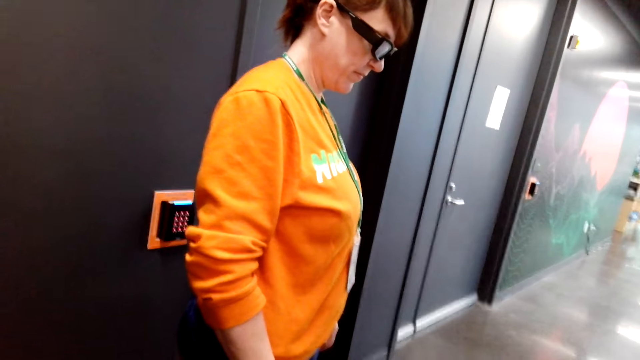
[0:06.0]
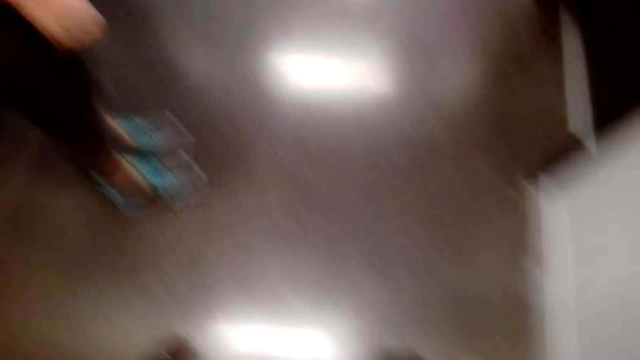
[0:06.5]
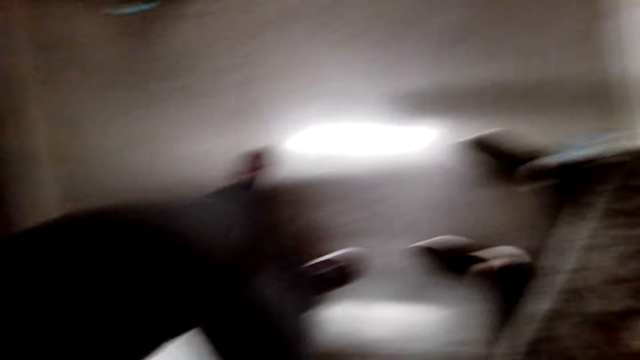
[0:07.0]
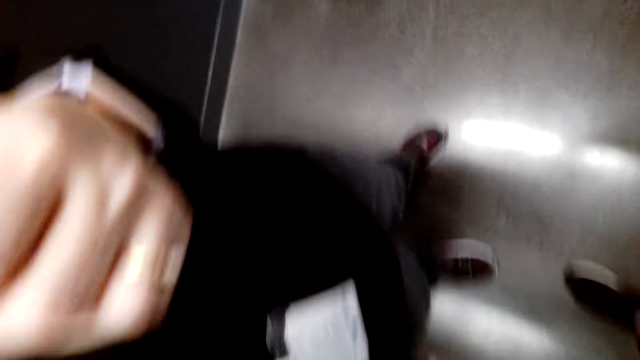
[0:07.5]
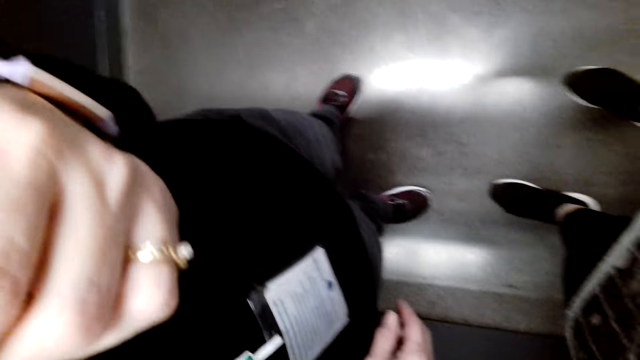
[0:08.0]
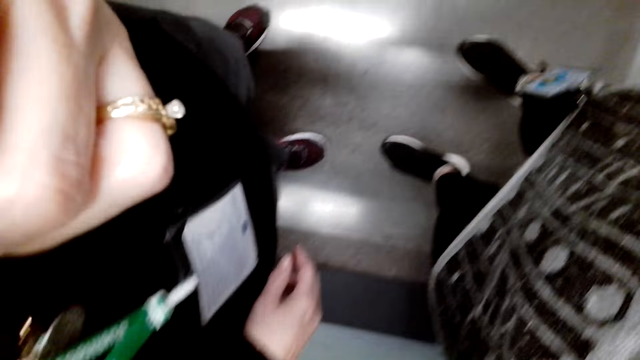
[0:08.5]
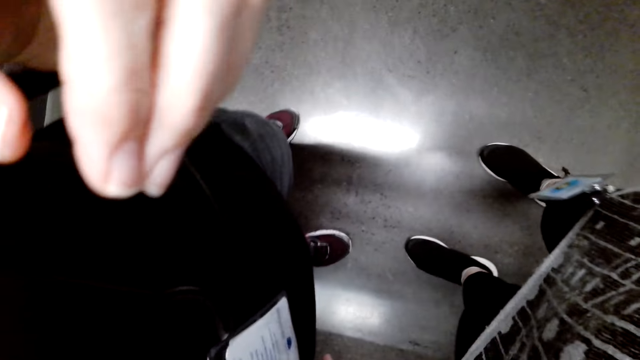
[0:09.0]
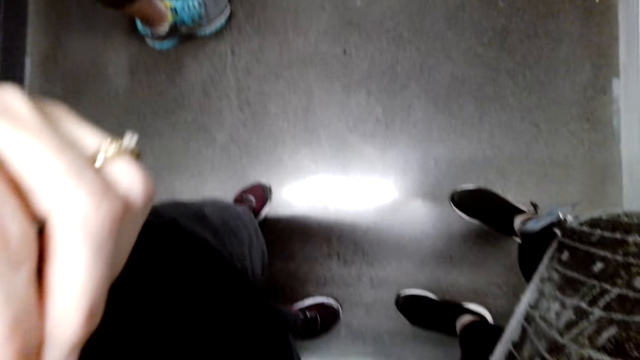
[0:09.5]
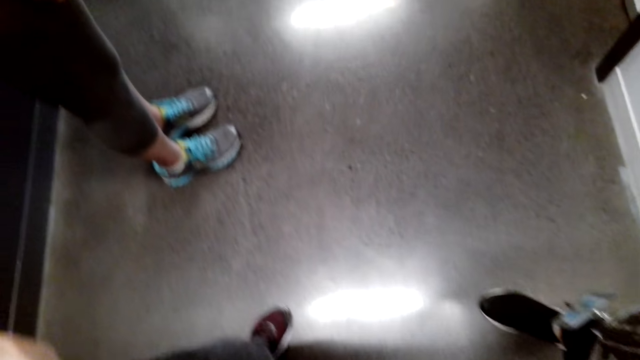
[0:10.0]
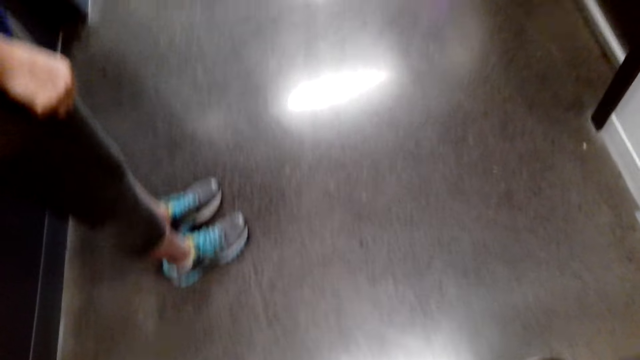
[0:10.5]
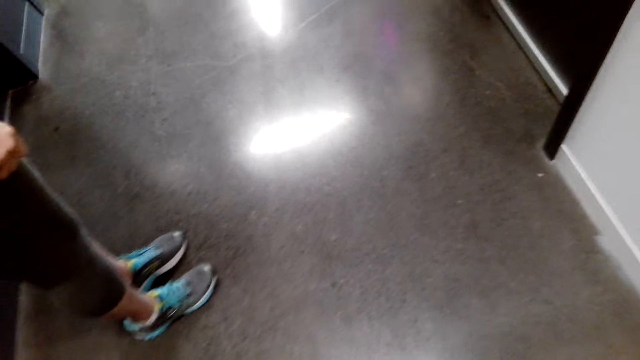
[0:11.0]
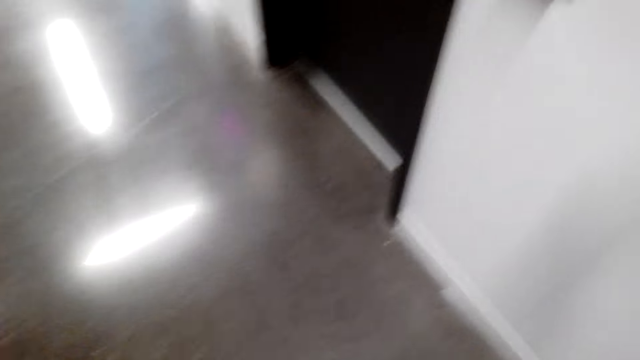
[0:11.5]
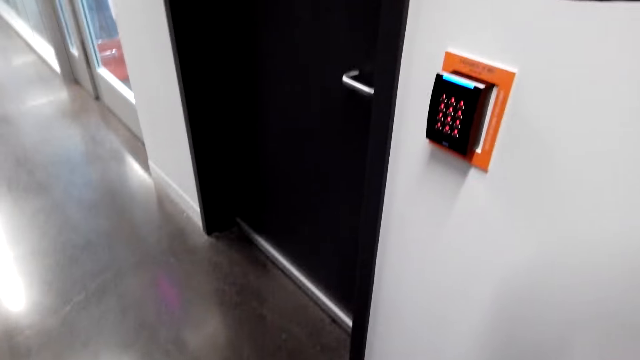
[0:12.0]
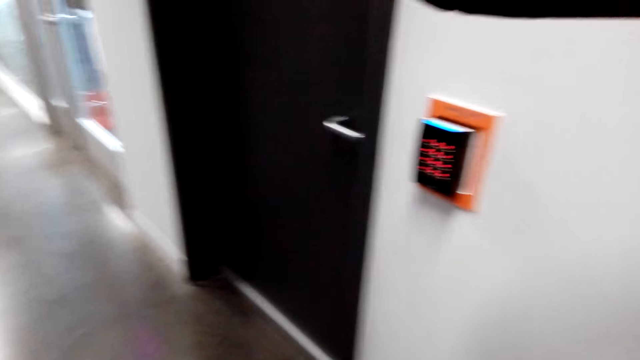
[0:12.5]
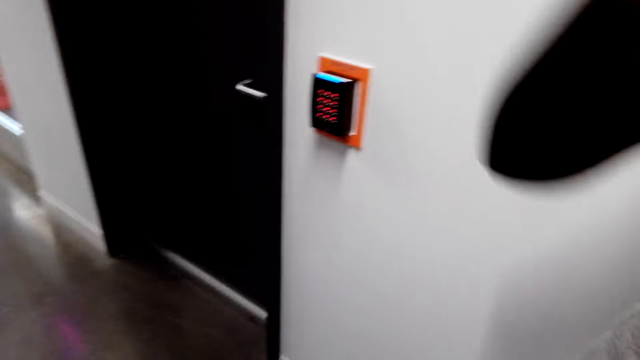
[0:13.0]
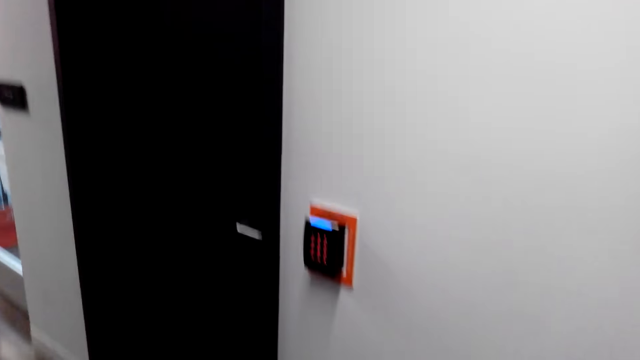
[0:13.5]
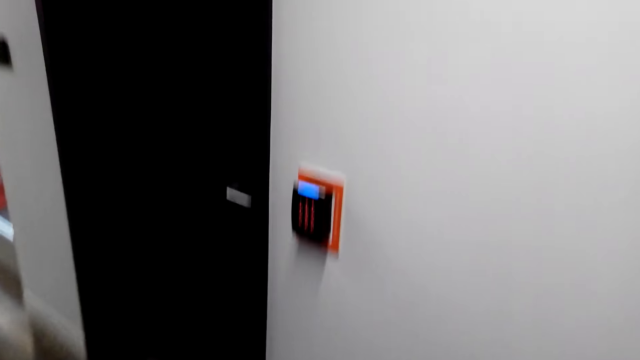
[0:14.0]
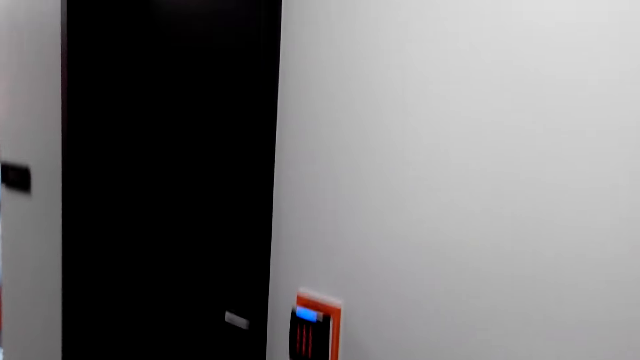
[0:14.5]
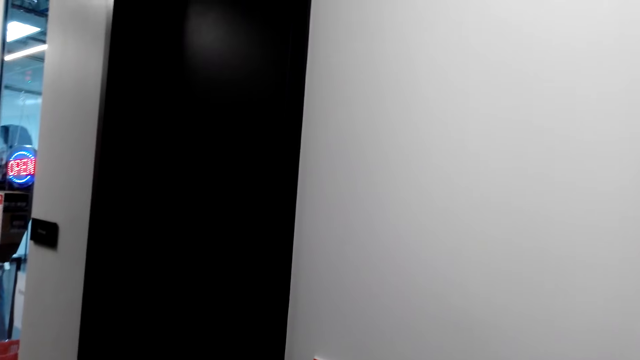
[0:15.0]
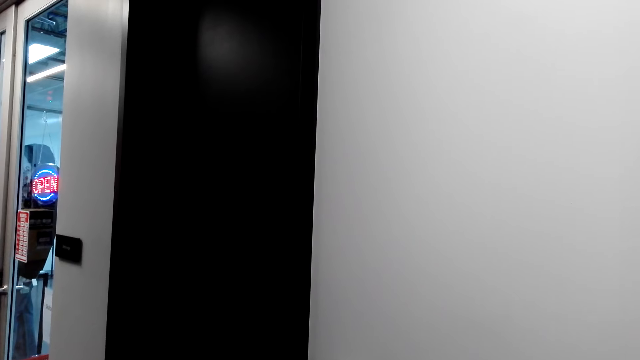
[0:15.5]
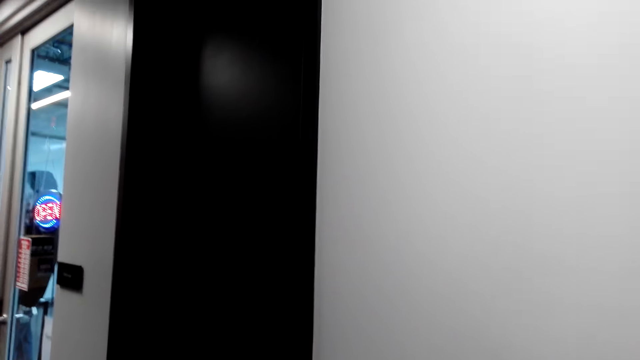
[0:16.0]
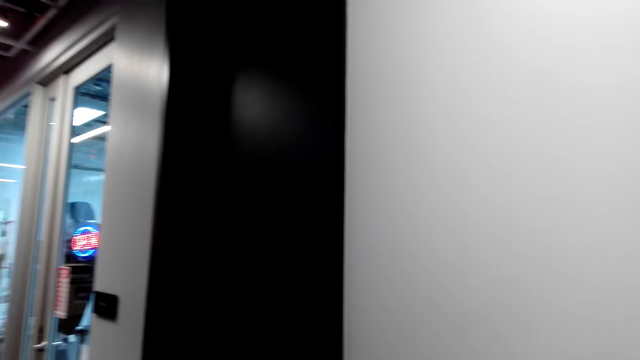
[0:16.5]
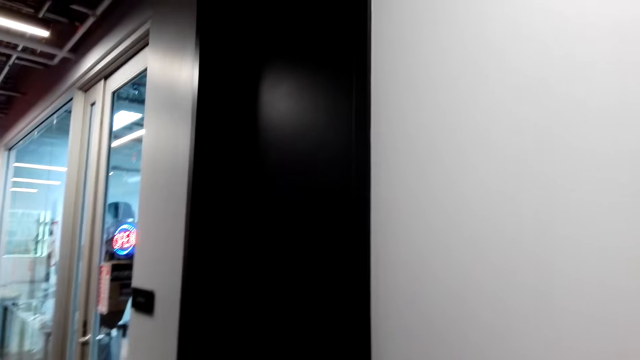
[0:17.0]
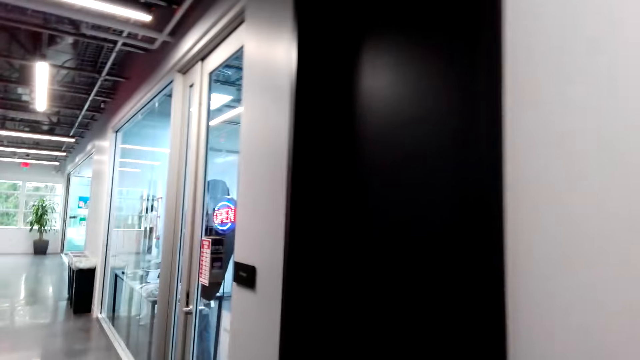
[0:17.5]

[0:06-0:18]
The camera wearer converses. They look around the building. A man appears. The camera wearer adjusts the camera. They converse.

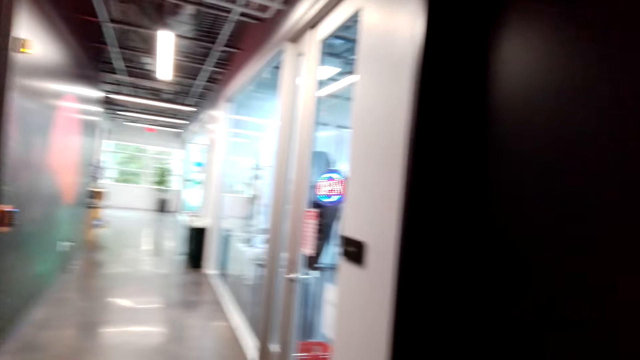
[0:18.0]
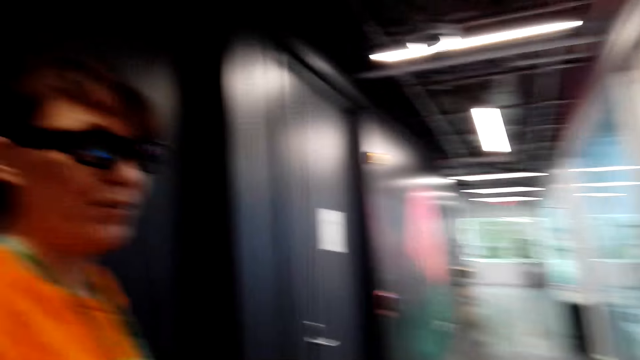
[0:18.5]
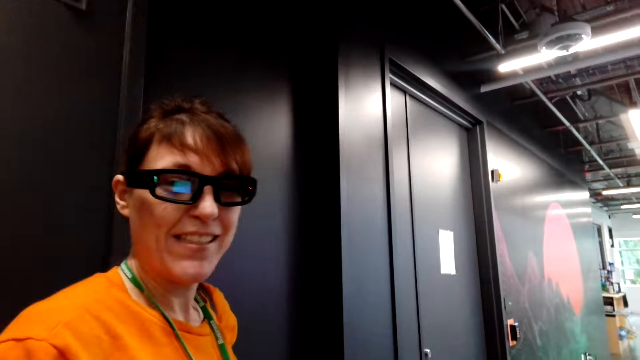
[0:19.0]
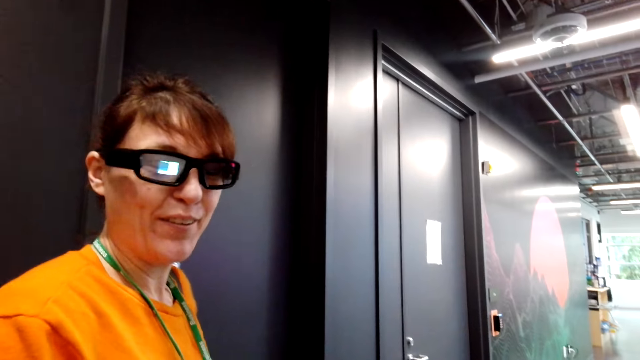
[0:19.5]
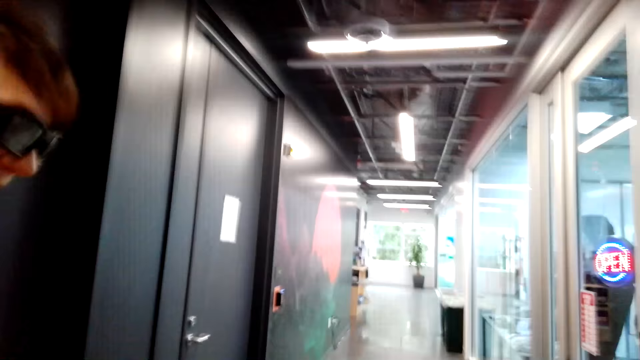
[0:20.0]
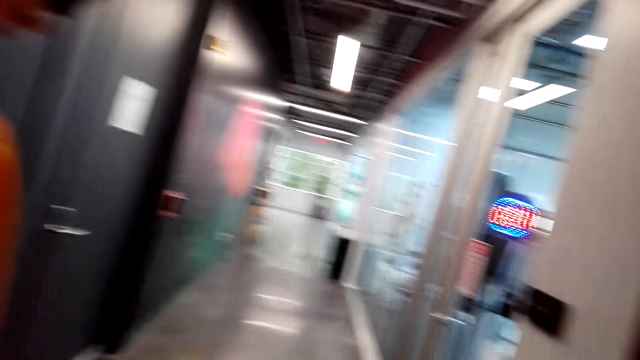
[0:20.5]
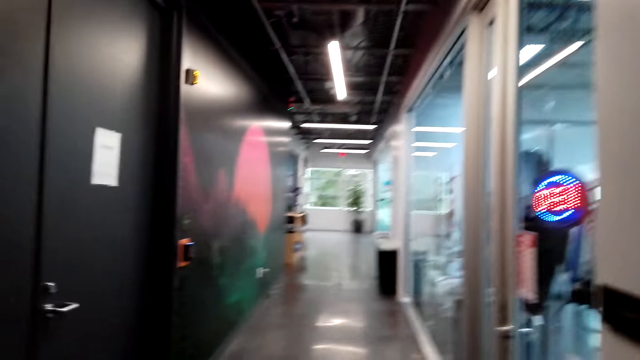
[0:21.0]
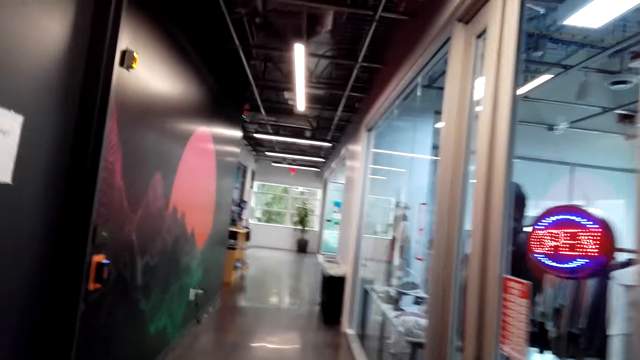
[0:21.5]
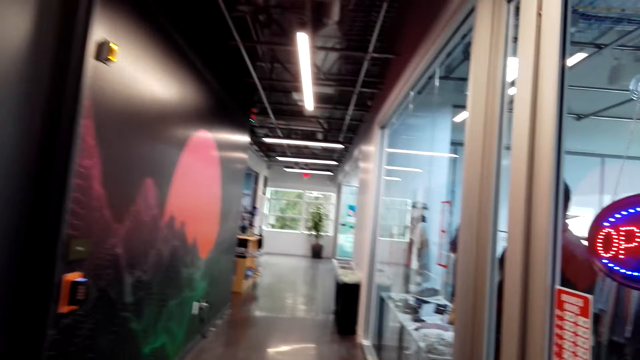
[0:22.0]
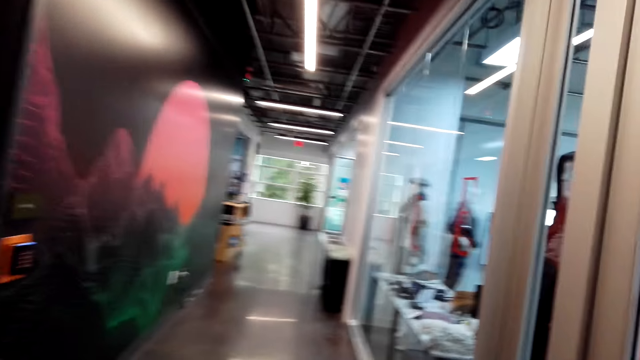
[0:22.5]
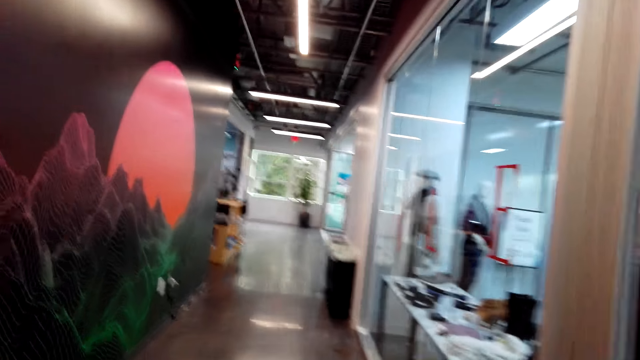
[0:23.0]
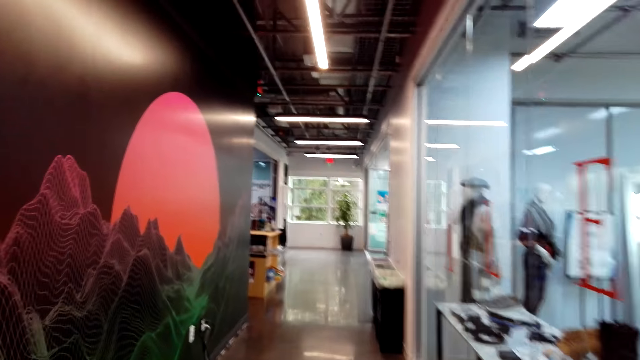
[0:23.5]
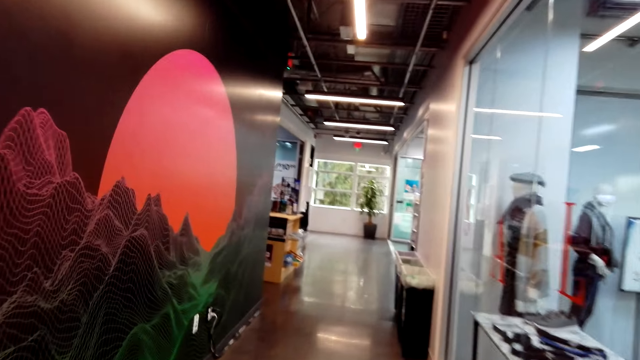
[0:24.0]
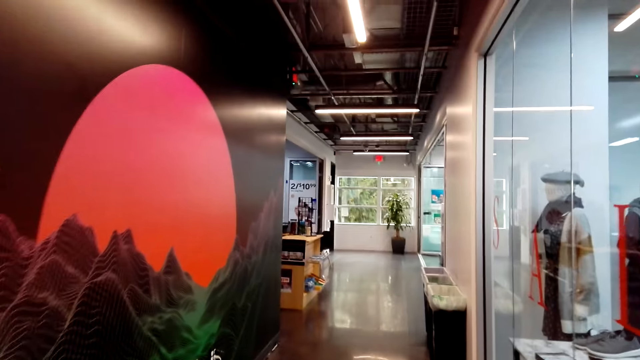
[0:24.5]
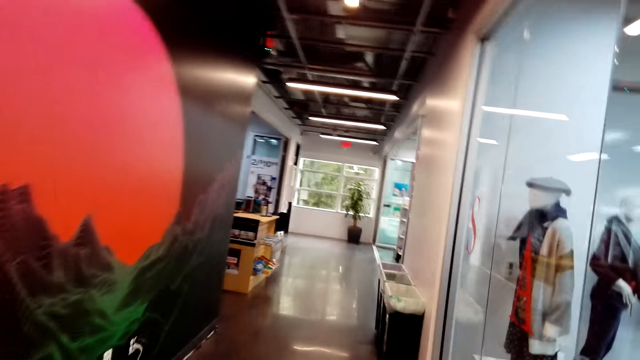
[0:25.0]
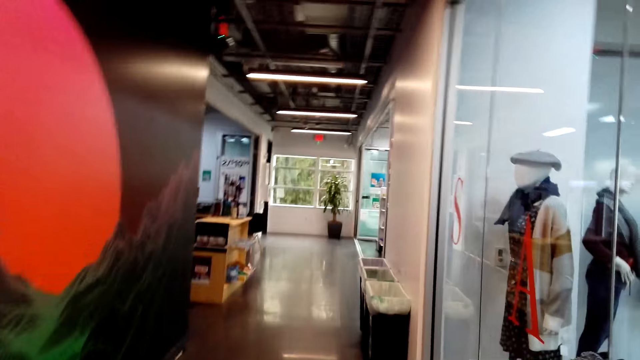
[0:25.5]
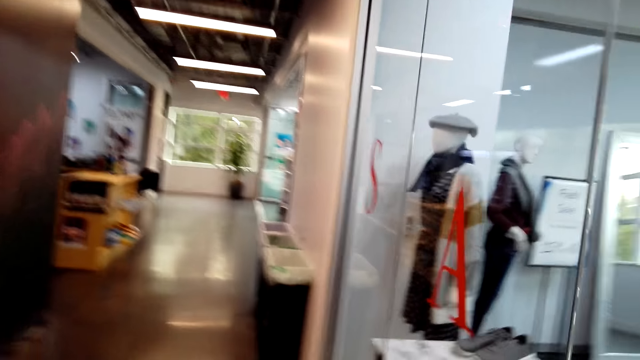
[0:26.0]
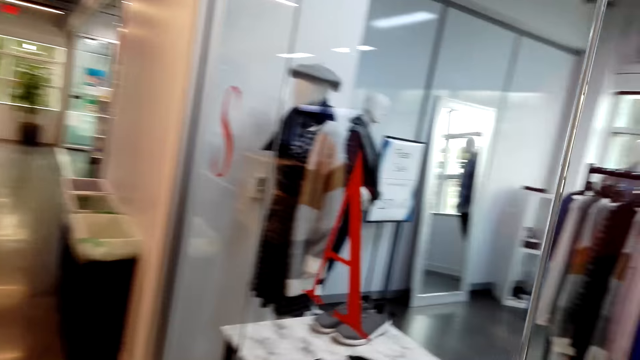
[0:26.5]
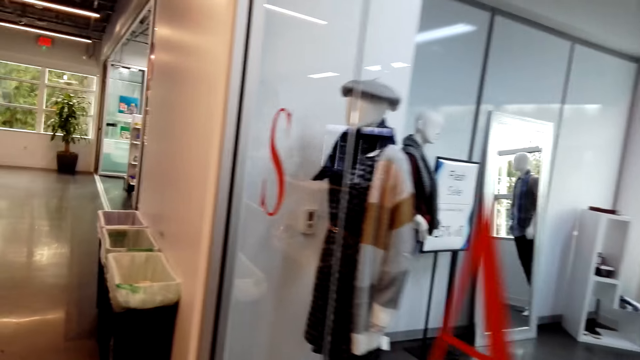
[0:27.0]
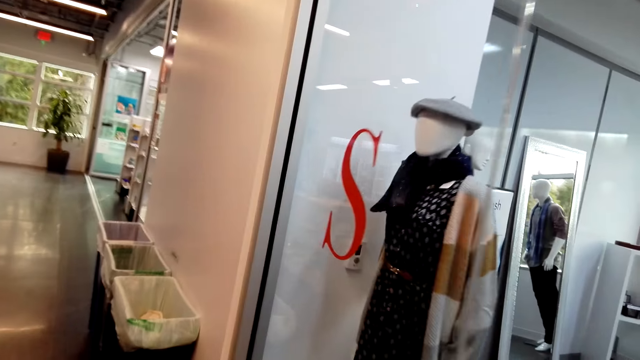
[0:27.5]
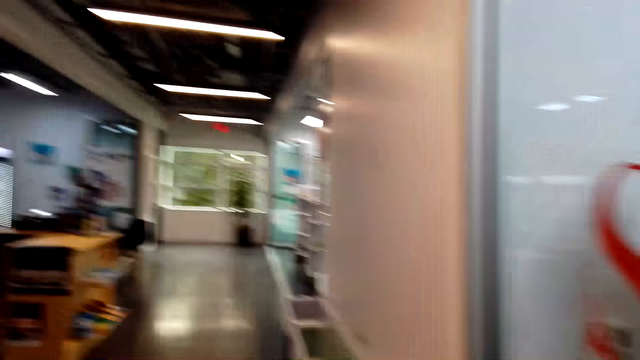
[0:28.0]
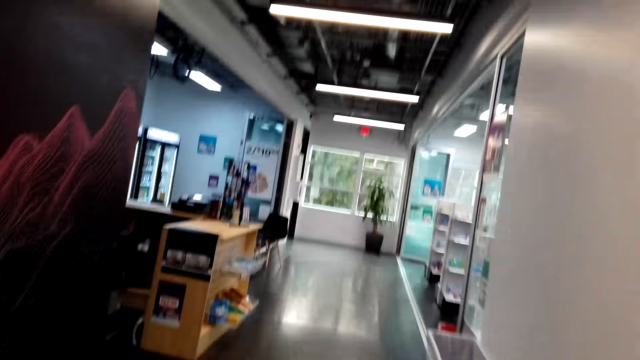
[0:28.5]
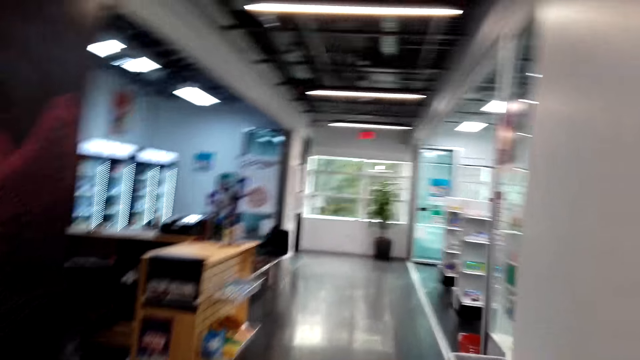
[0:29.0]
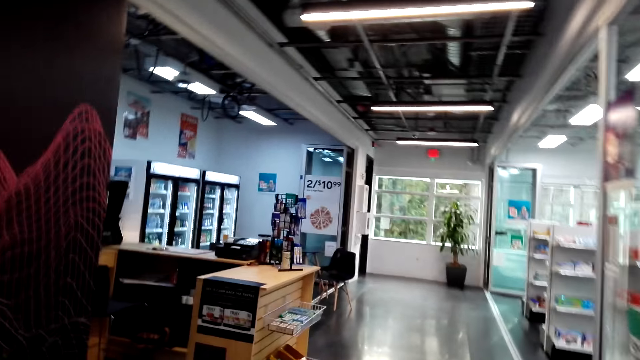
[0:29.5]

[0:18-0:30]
A woman answers another woman. The camera wearer walks around the supermarket. He moves his hand. He walks in the supermarket.
